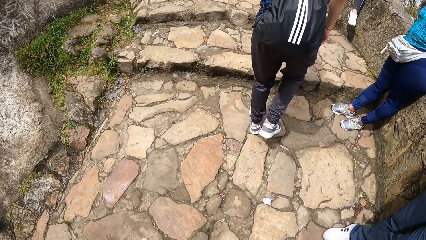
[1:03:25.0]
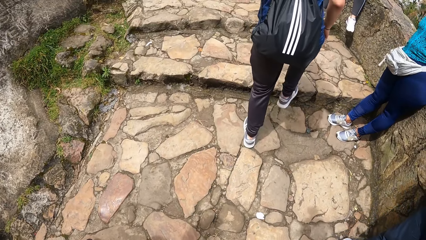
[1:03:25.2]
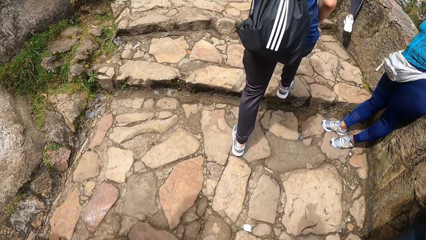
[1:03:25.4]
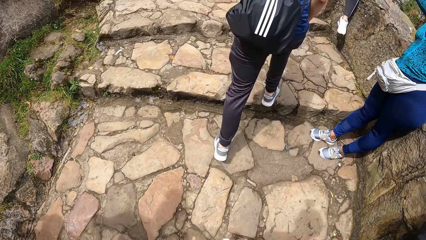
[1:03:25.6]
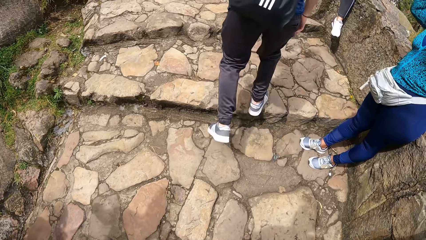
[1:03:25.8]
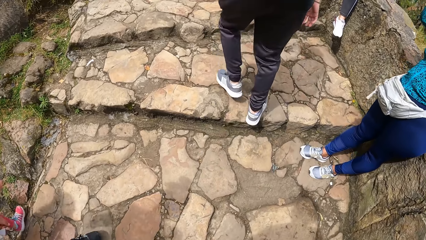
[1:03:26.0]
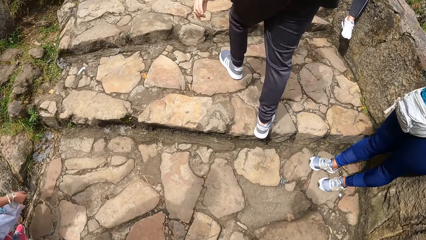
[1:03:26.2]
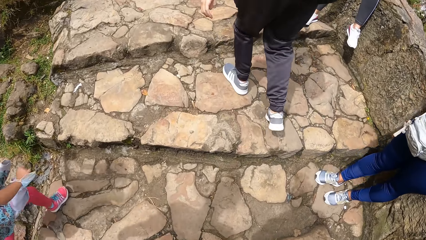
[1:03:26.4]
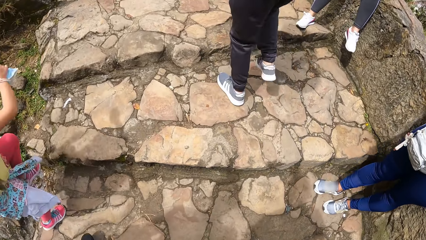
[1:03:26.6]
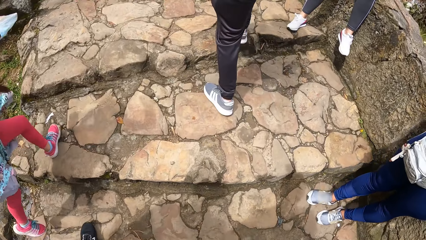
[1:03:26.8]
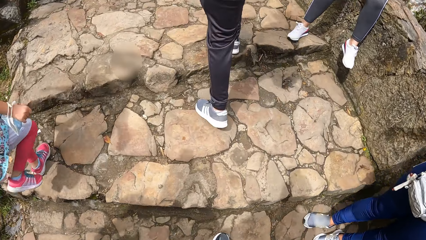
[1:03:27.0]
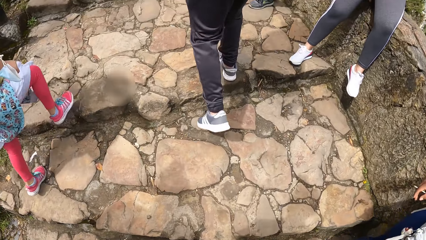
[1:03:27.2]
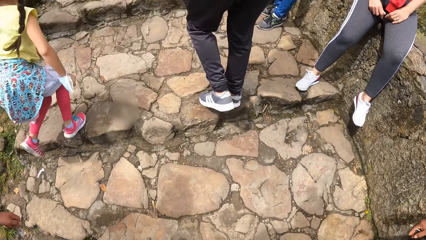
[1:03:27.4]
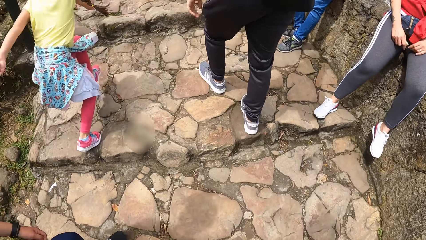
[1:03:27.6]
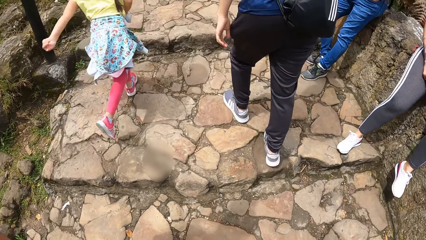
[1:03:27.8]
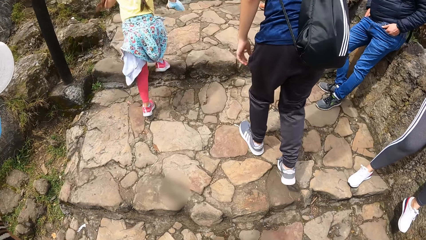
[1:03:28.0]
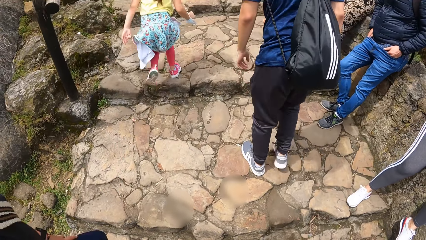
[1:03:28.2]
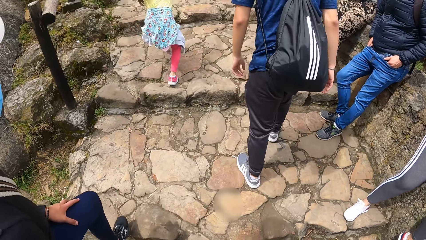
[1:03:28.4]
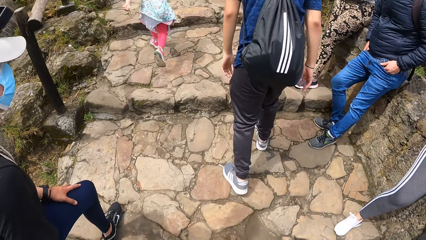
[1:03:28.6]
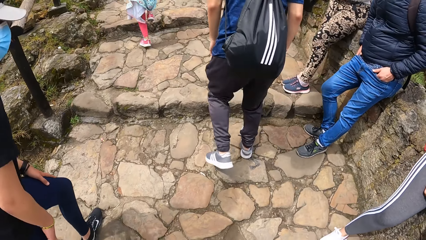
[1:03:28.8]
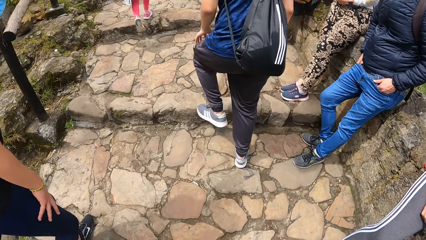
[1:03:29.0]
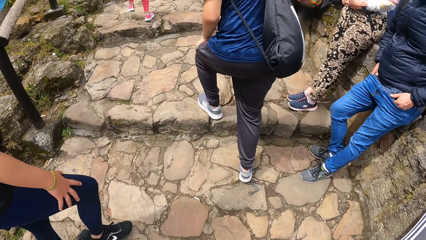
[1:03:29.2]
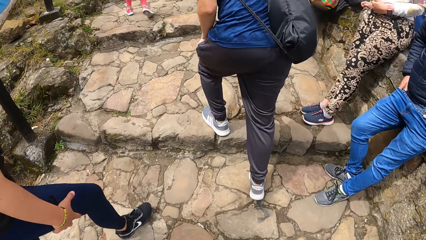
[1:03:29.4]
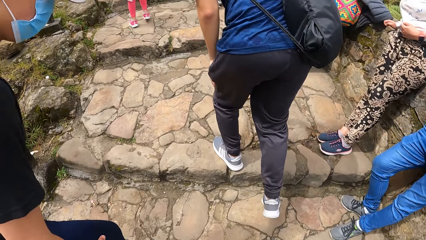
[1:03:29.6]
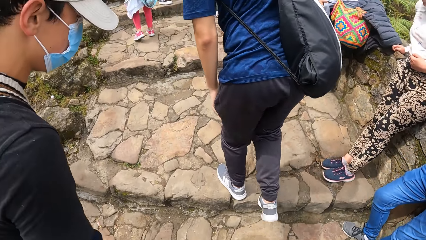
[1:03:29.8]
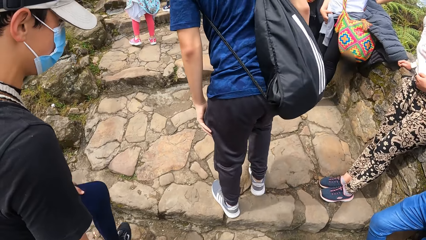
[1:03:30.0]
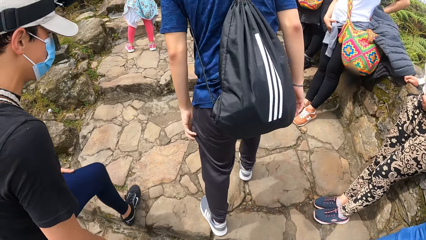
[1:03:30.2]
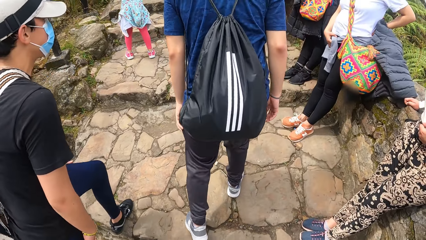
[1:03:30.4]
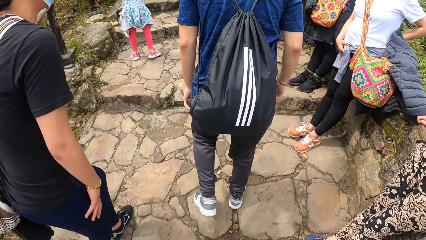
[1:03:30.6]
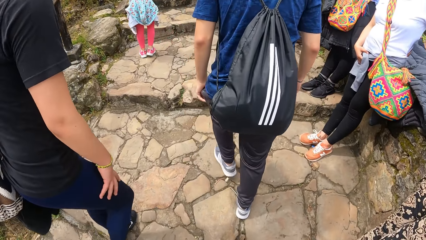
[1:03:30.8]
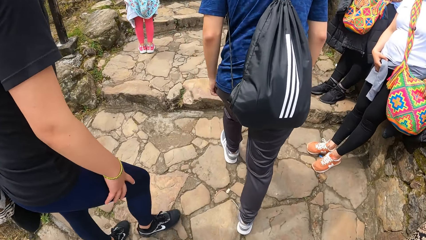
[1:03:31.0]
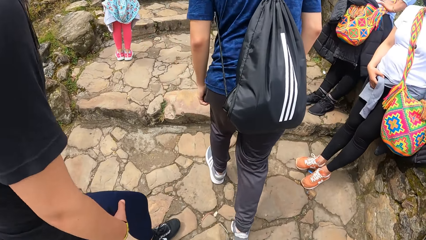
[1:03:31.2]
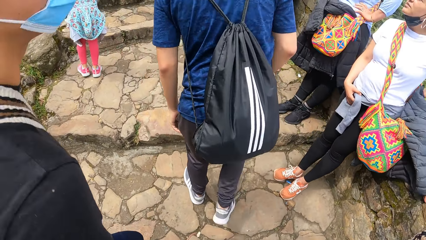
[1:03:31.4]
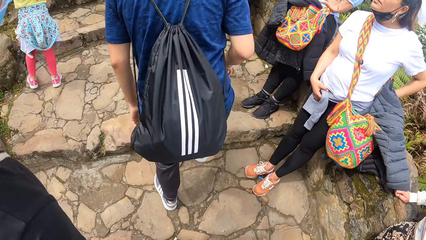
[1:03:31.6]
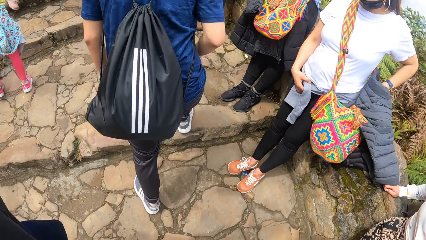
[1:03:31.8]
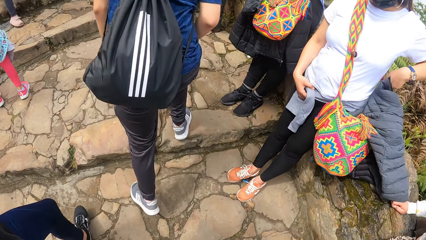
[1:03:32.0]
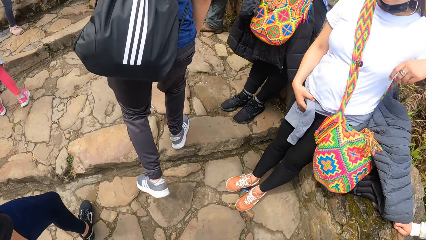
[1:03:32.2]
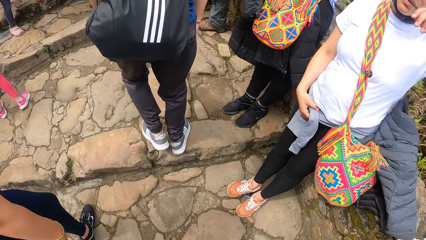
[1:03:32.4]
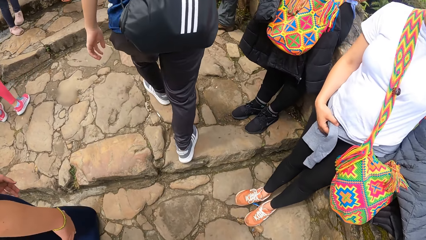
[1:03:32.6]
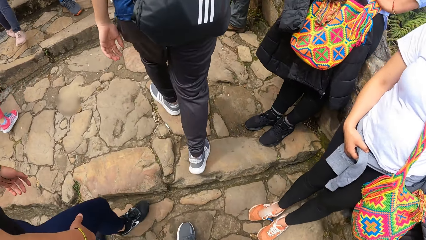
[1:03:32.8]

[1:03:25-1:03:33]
The camera wearer climbs the steps.

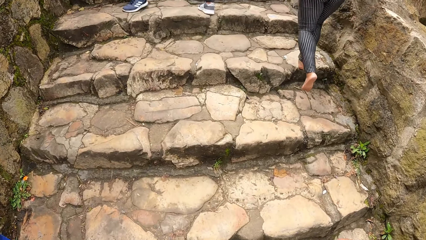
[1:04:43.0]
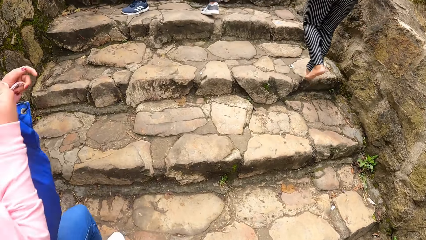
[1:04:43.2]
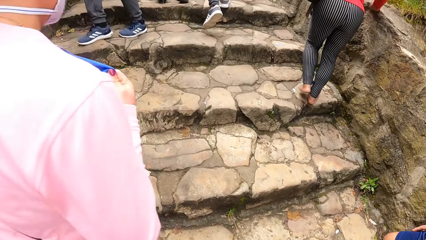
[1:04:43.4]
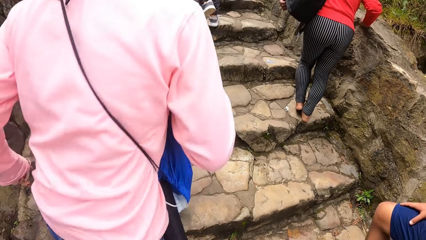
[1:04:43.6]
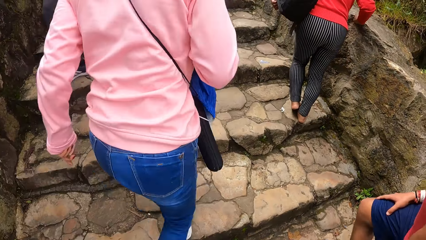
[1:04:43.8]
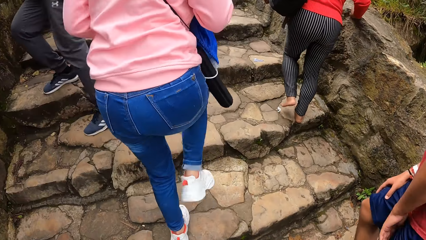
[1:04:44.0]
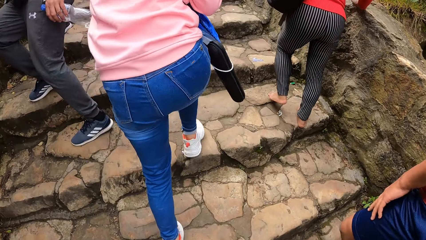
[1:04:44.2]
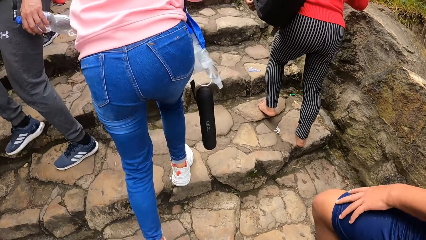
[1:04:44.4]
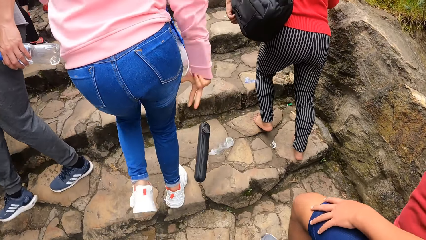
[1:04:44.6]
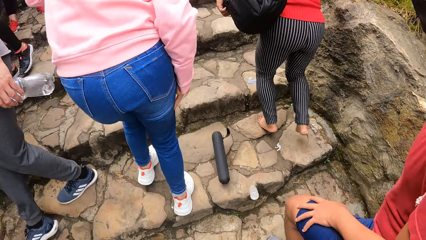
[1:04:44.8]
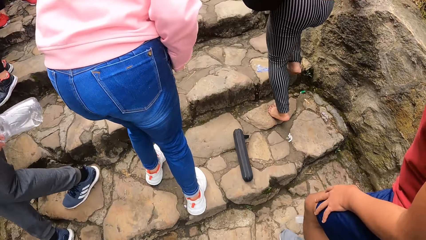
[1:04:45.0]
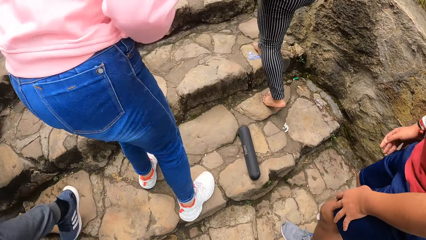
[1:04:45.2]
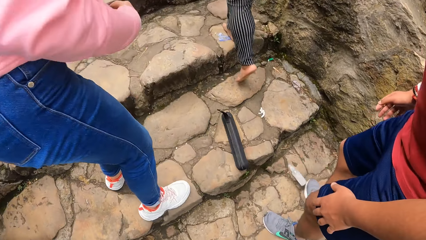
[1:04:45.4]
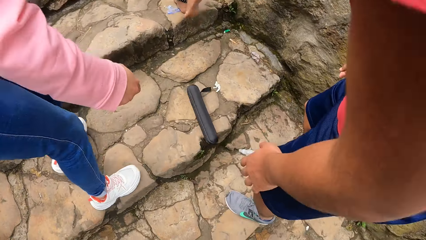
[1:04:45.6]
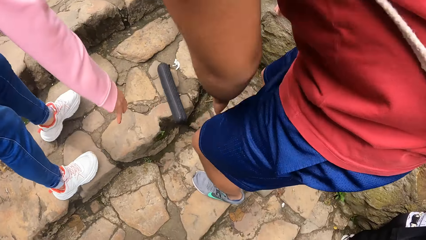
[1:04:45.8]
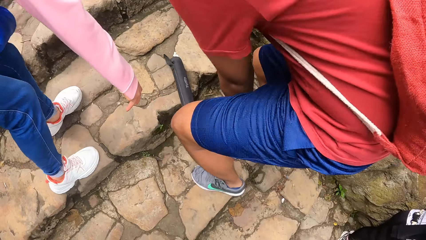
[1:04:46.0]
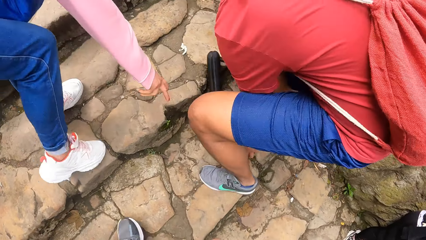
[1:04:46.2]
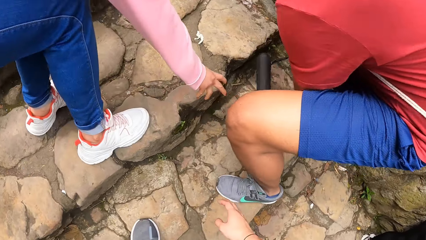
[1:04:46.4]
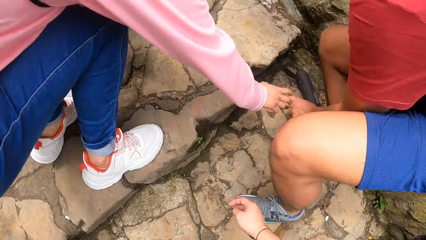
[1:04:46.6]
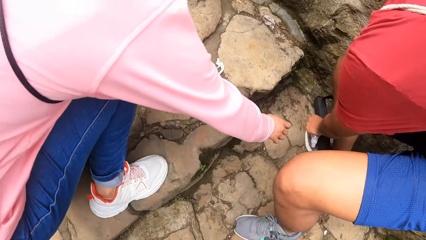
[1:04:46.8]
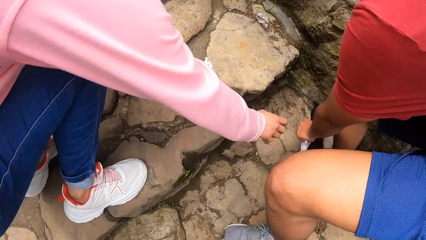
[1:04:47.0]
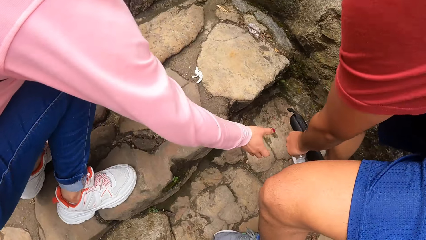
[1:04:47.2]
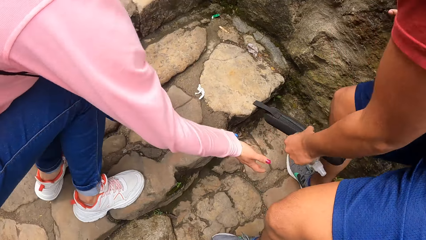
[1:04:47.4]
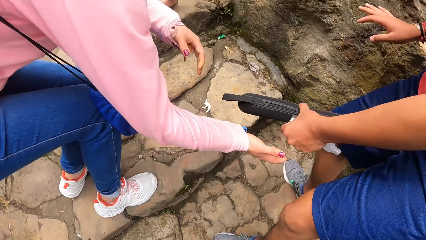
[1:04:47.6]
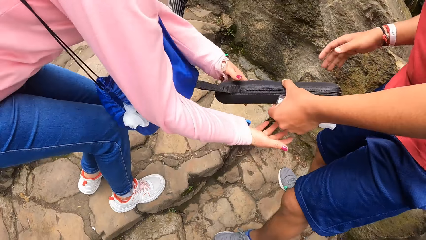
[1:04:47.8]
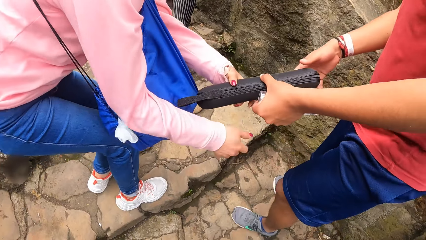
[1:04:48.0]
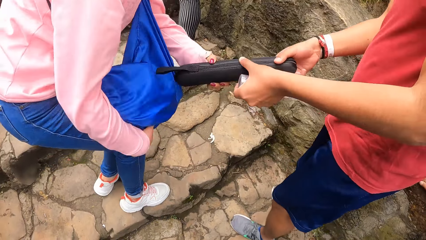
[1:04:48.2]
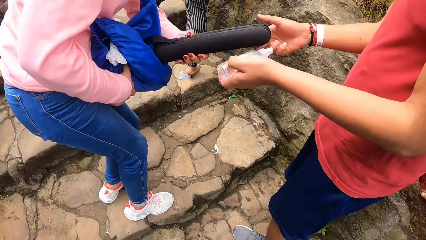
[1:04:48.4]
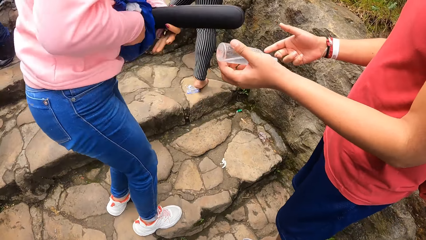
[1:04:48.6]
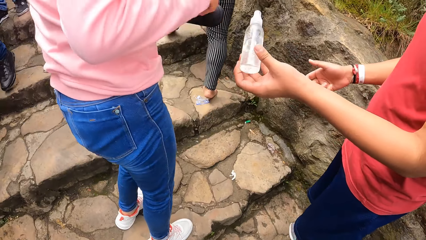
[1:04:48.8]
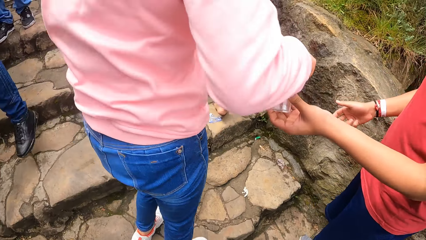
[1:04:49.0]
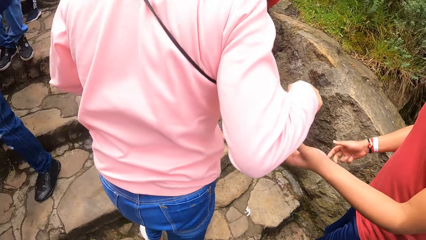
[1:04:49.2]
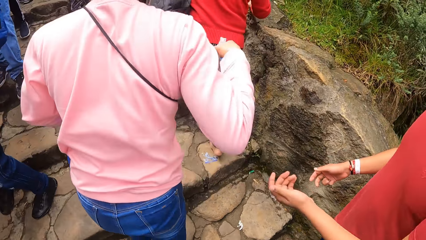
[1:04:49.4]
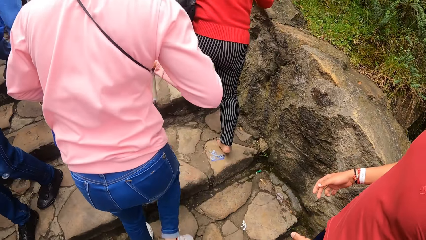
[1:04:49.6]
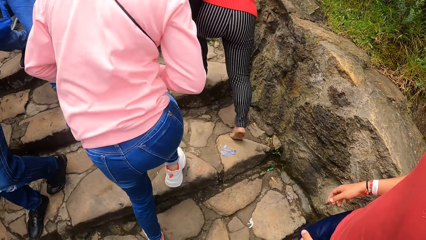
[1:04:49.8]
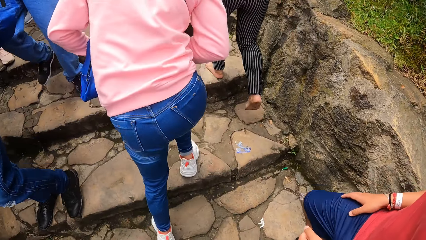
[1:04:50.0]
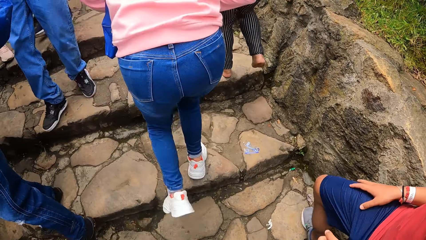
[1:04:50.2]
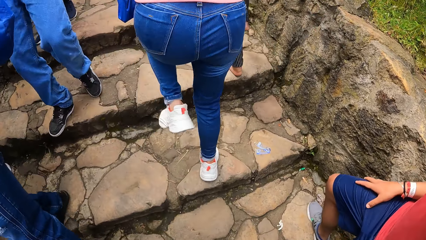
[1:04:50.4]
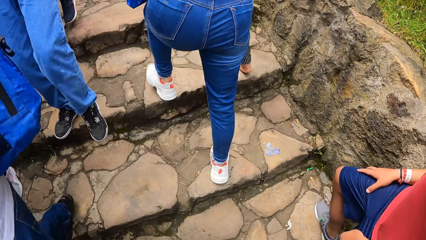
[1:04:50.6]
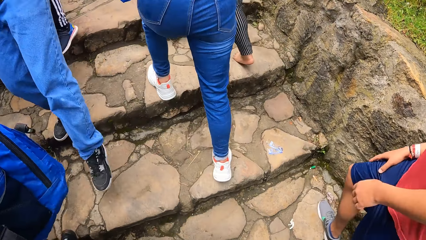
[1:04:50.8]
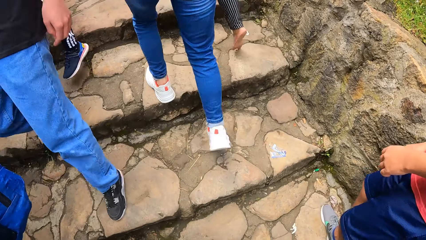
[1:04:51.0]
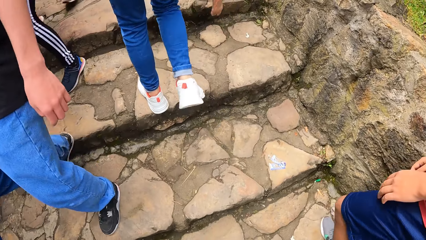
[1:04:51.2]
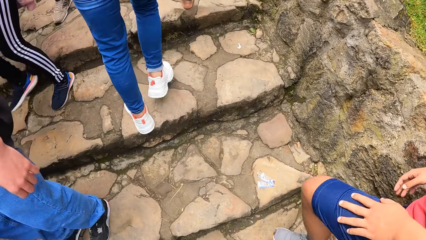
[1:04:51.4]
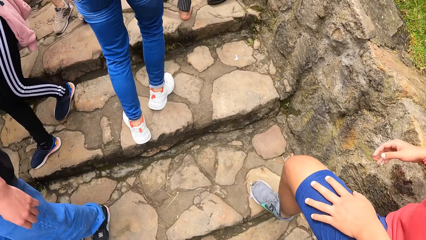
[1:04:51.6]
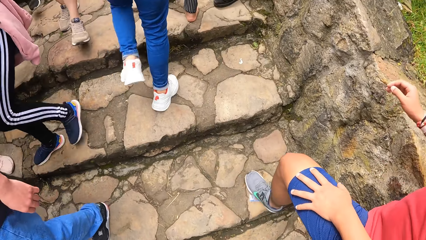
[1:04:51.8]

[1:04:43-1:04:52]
A woman loses her flask and sanitiser from her body to the step. A man picks up the sanitiser and the flask from the step with his hands. The man gives the flask to the woman with his left hand. The woman collects the sanitiser from the man with her right hand. The woman climbs the steps. The camera wearer climbs the steps. The man climbs the steps.
